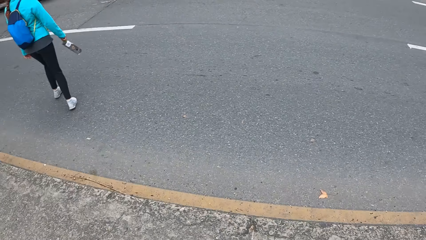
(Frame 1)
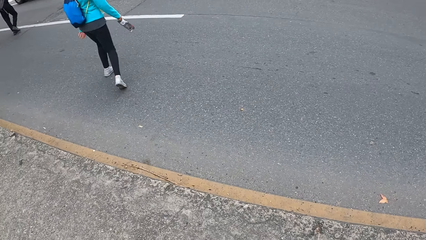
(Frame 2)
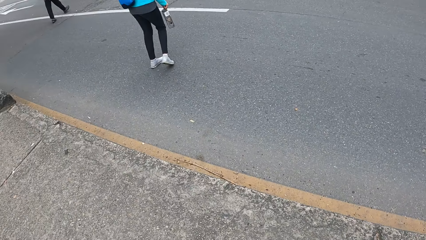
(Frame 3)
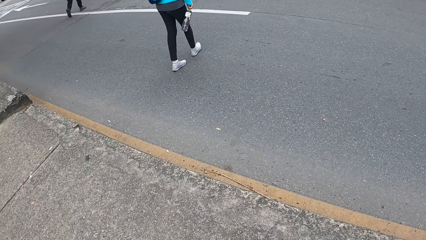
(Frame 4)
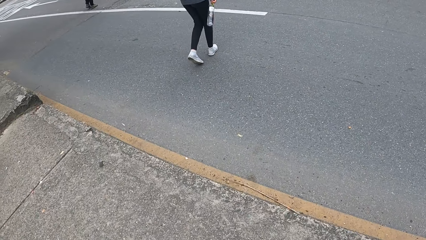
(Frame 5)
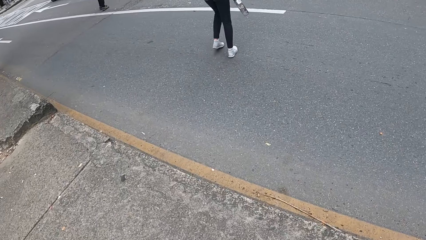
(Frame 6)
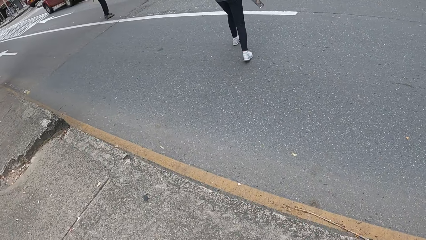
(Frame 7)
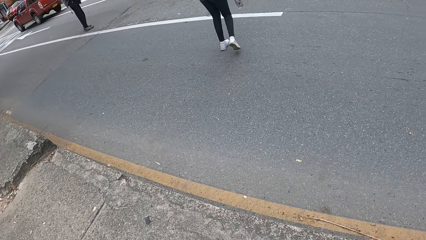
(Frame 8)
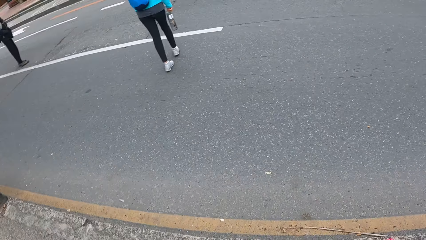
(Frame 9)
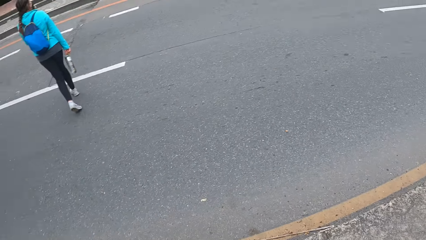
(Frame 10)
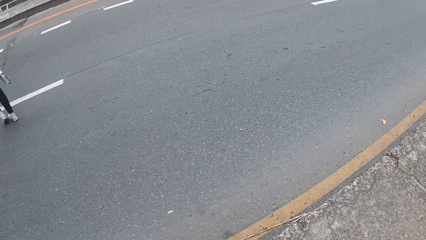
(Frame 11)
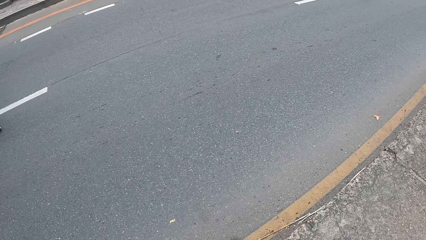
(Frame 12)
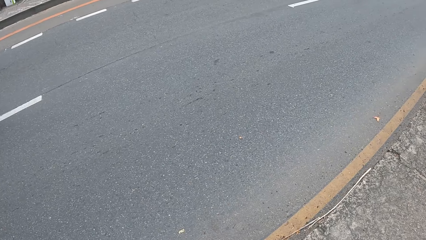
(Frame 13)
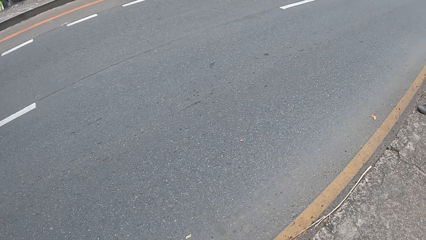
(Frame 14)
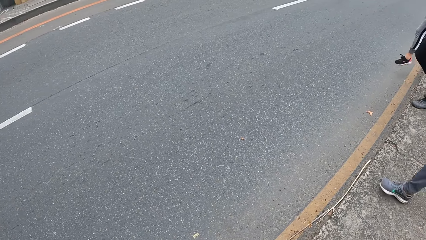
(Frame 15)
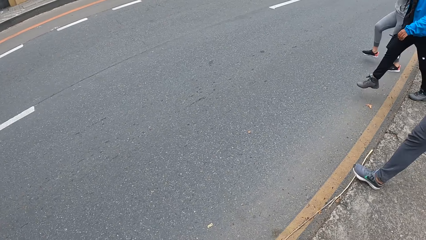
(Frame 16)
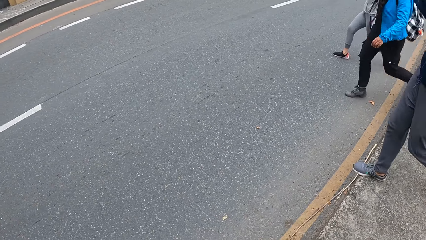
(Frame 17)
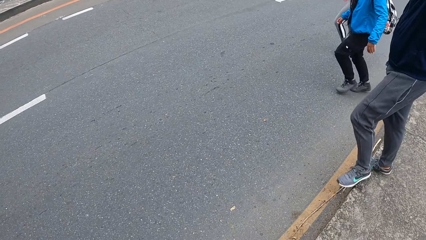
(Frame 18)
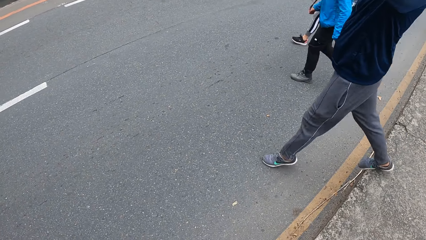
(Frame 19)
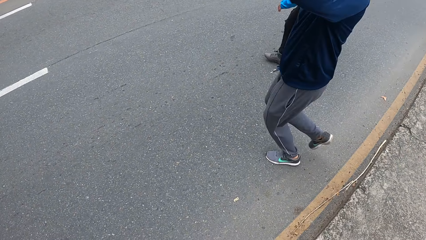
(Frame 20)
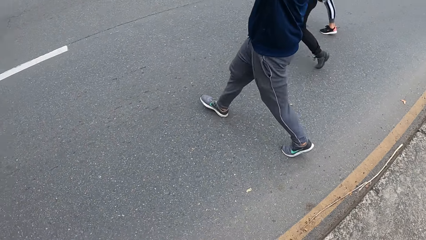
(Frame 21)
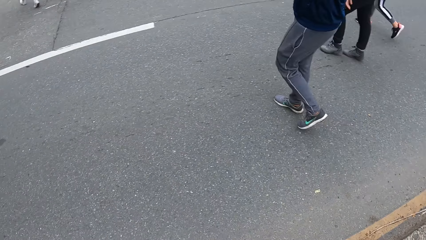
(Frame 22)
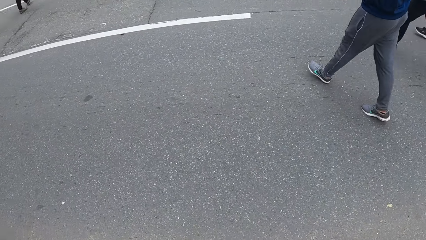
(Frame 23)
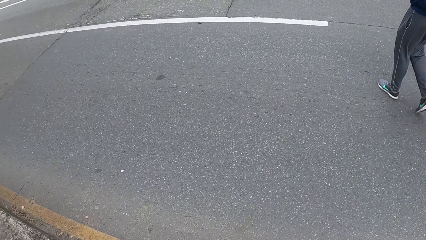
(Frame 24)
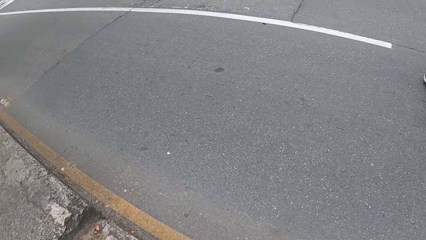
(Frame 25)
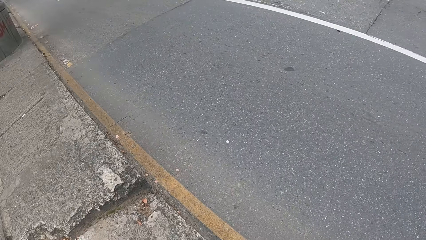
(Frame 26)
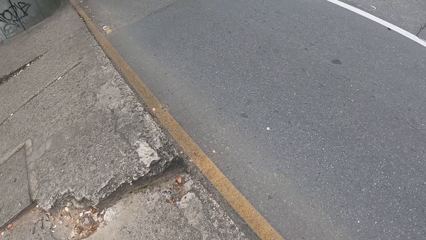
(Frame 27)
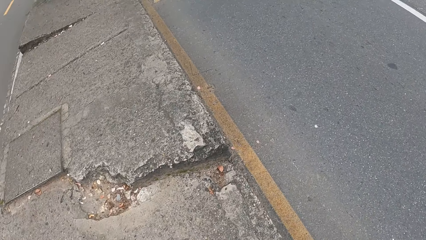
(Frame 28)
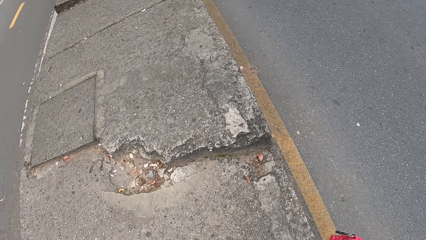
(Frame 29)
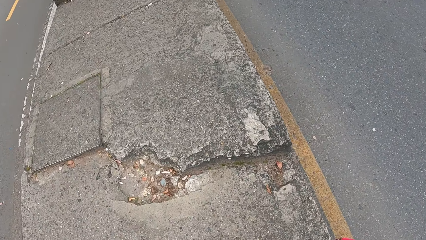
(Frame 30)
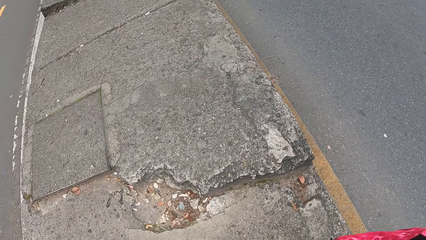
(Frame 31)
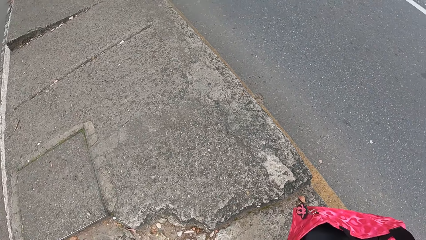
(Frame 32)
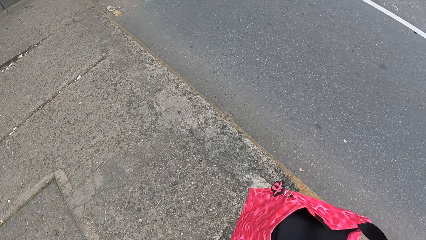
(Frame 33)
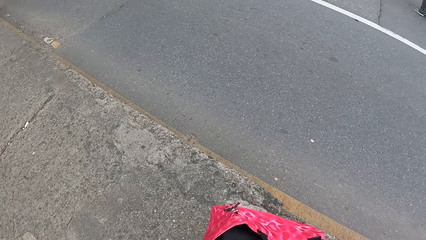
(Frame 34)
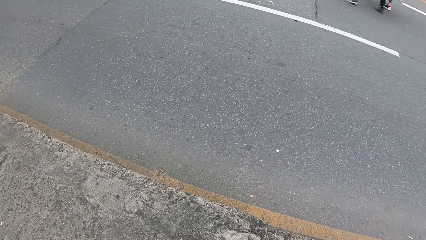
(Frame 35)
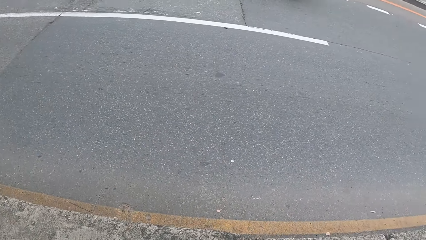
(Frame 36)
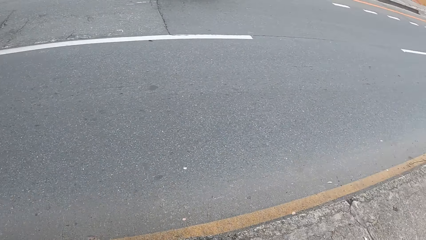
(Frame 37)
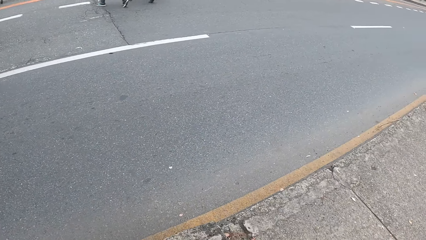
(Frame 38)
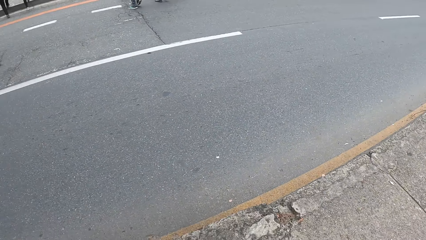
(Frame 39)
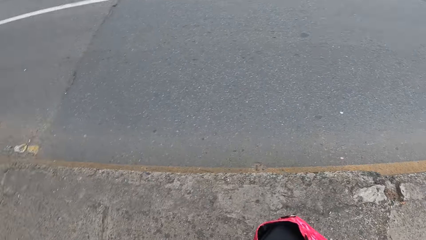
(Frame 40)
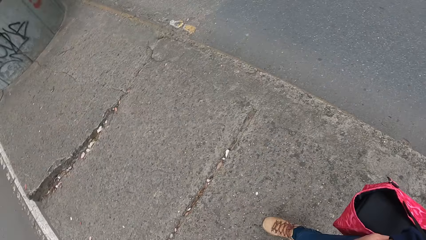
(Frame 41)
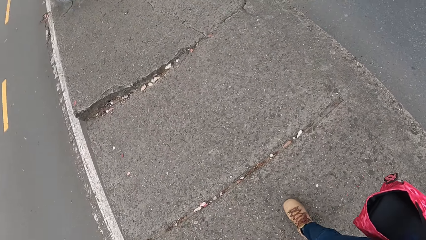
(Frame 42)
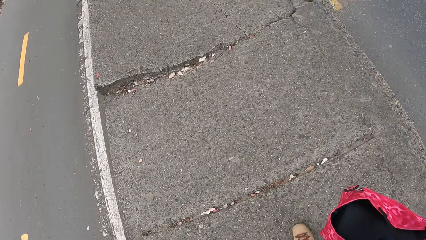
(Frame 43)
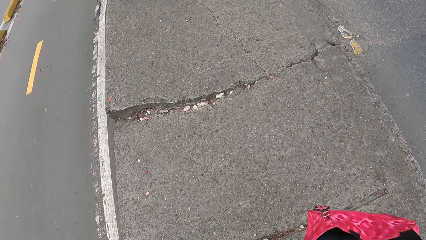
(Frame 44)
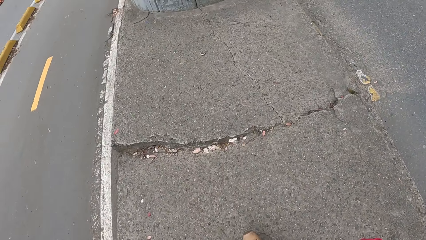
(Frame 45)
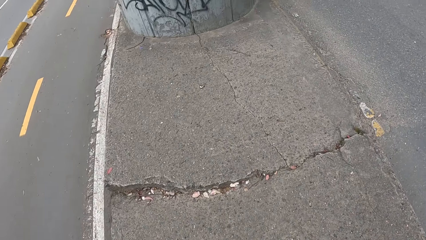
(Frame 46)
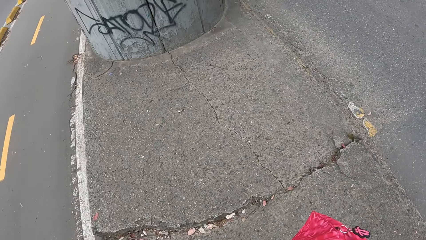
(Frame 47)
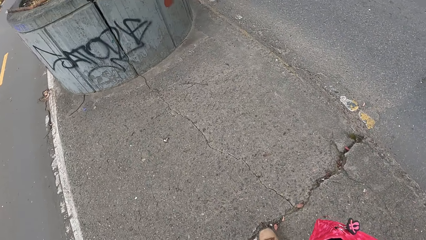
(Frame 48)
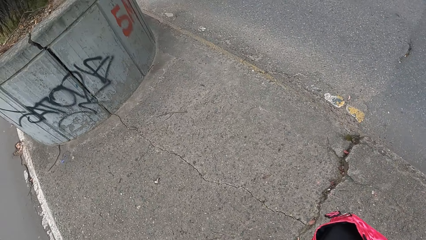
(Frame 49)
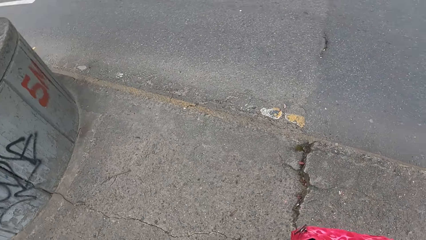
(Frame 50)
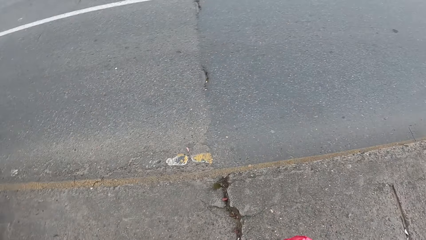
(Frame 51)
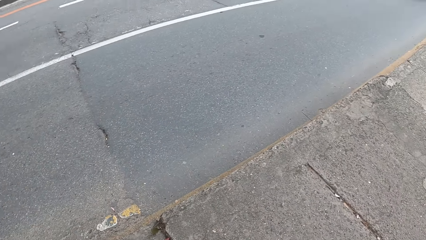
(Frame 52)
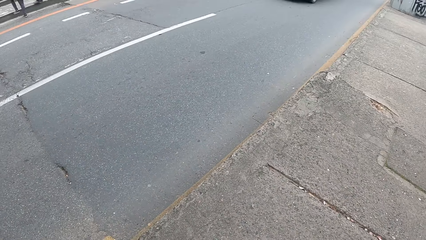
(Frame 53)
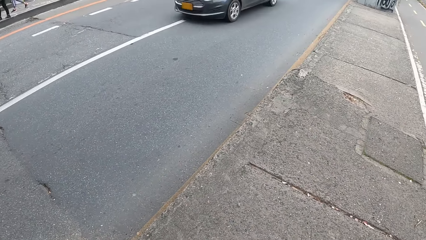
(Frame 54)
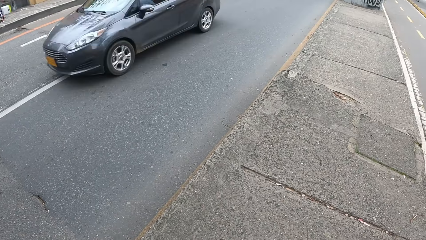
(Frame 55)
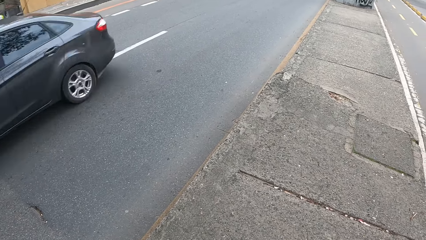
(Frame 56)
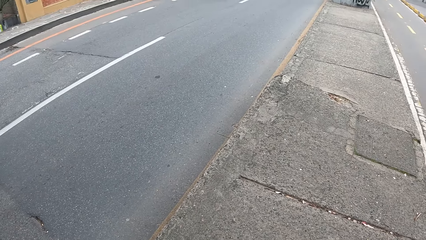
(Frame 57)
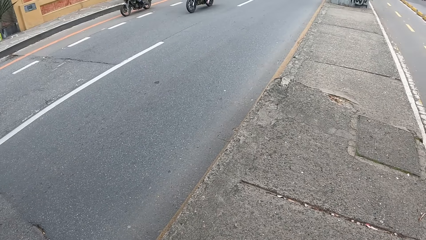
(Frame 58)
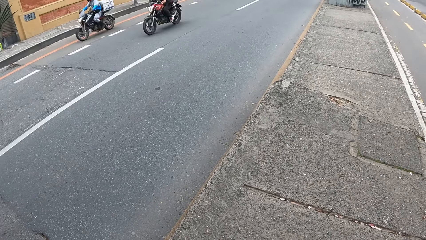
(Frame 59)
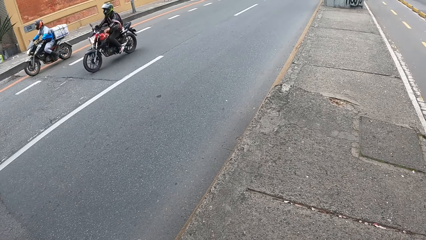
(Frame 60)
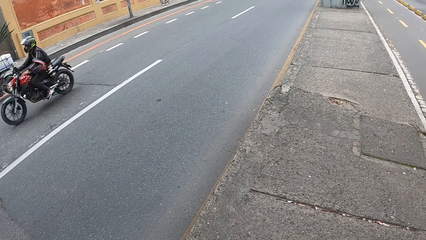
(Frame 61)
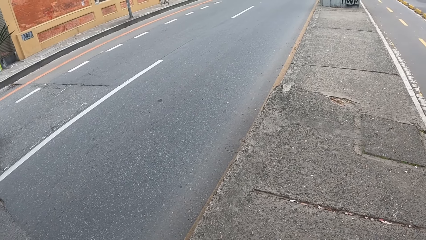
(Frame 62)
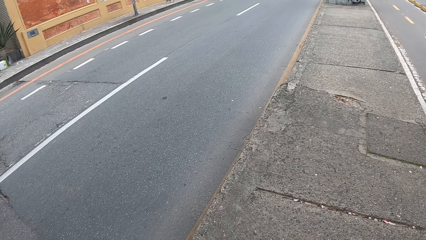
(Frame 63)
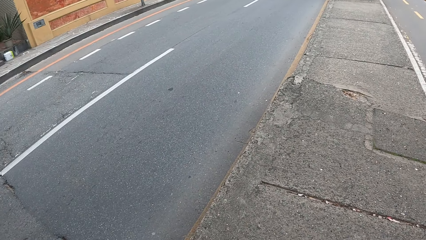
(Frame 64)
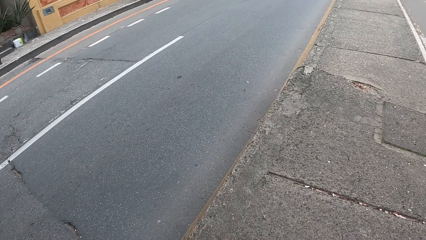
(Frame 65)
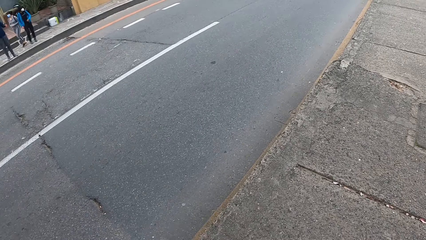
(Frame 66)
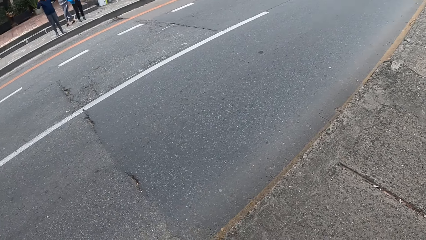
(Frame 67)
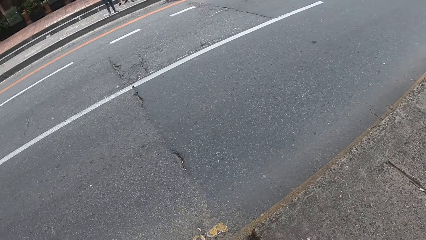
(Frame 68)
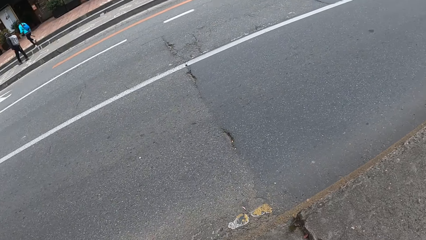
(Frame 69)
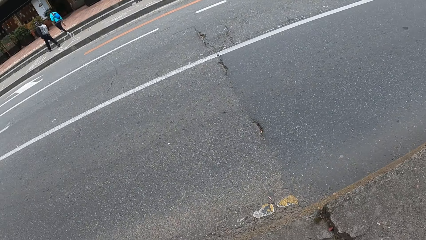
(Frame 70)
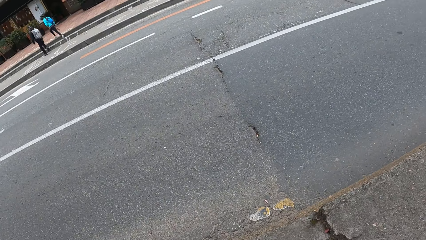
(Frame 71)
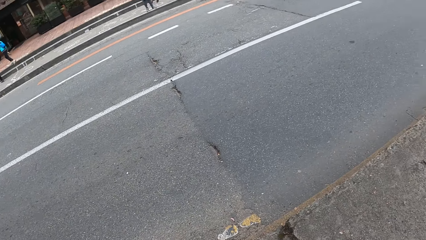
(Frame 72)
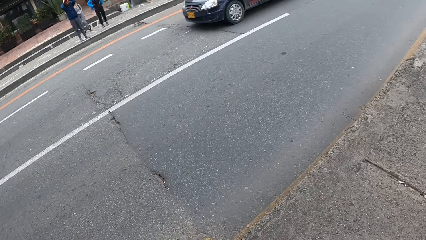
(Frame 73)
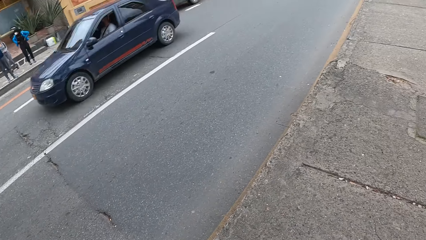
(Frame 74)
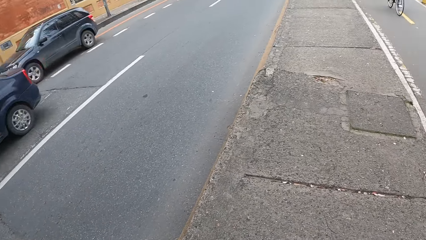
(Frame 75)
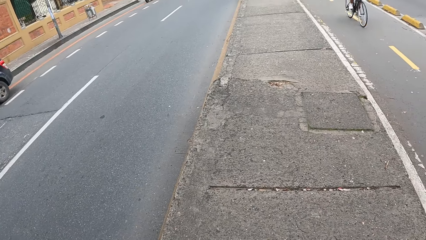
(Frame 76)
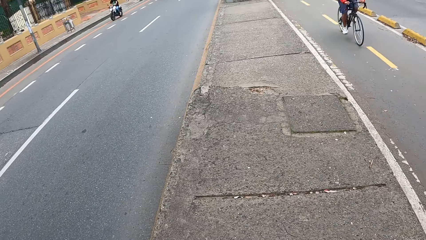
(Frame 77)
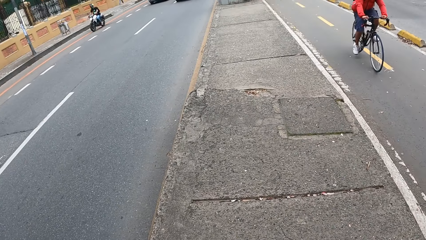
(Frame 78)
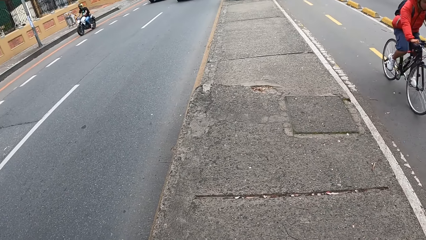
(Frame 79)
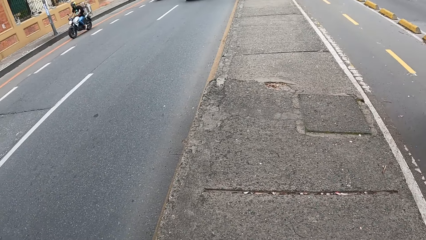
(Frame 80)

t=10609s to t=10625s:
The camera wearer walks on the walkway. They stand on the walkway and look around.
